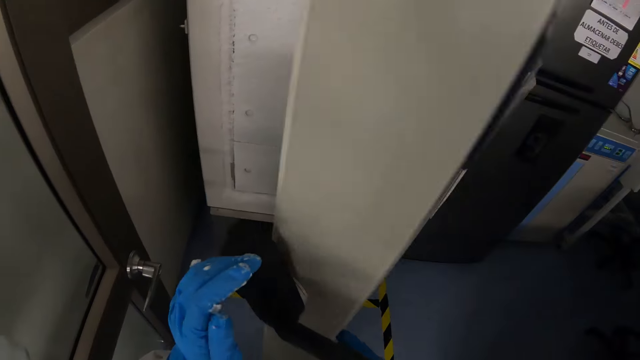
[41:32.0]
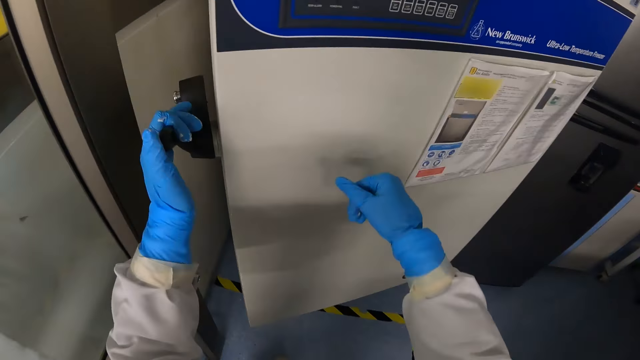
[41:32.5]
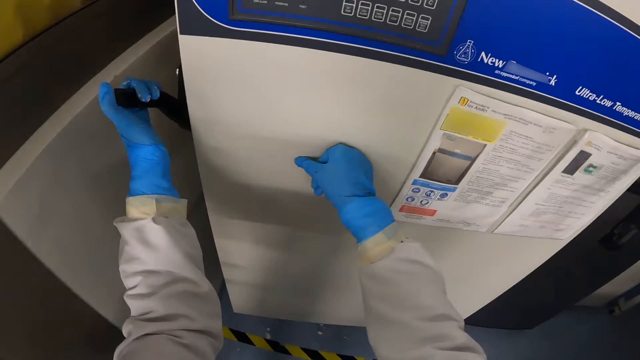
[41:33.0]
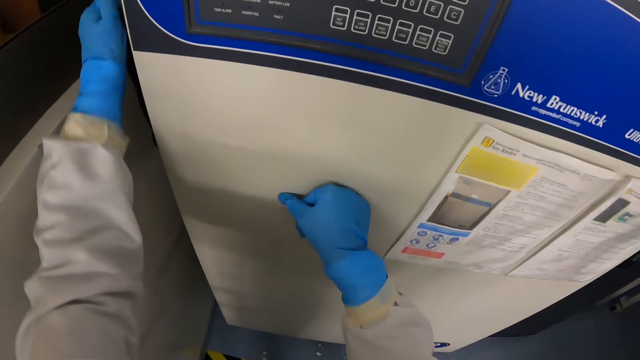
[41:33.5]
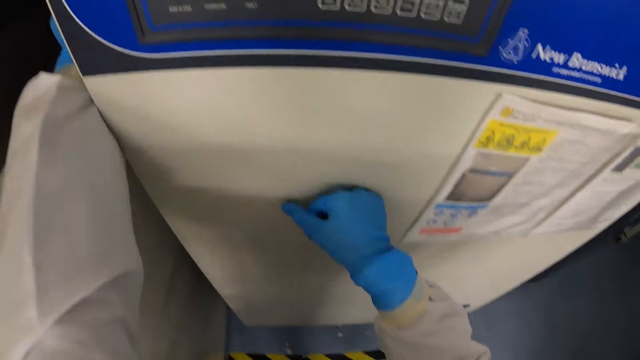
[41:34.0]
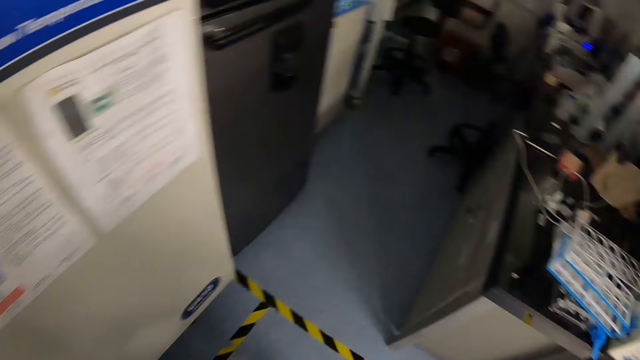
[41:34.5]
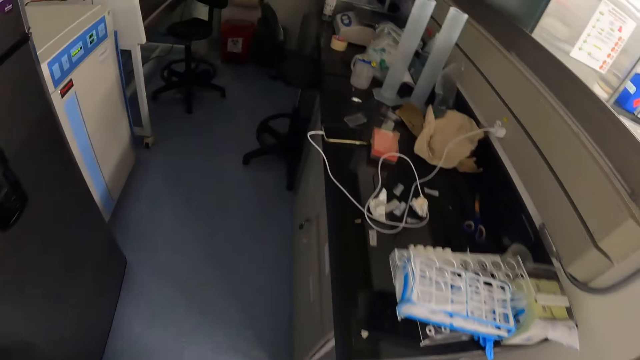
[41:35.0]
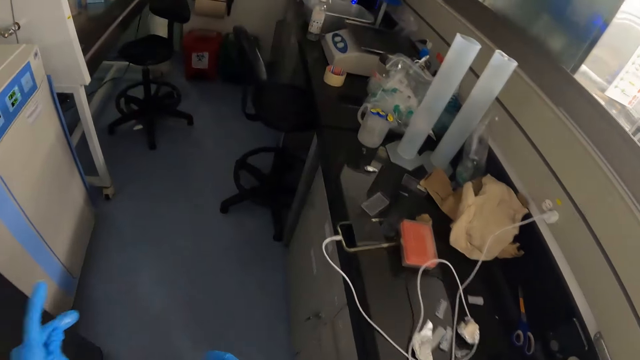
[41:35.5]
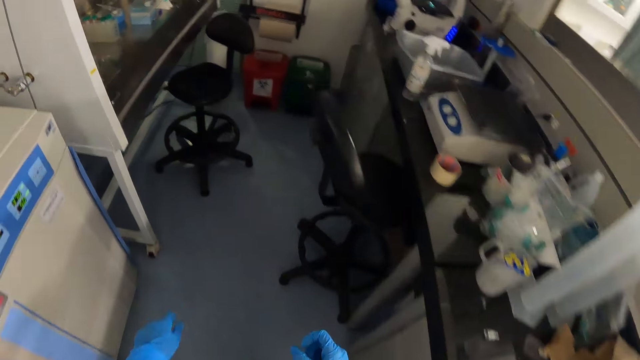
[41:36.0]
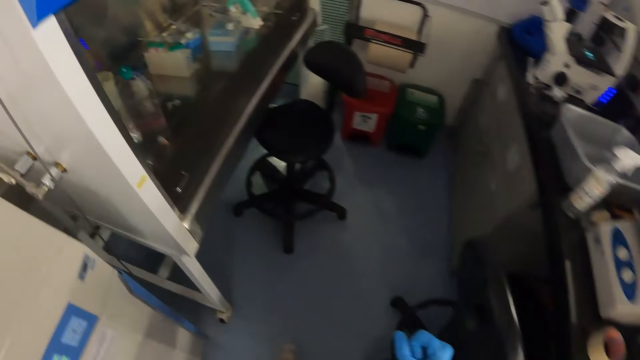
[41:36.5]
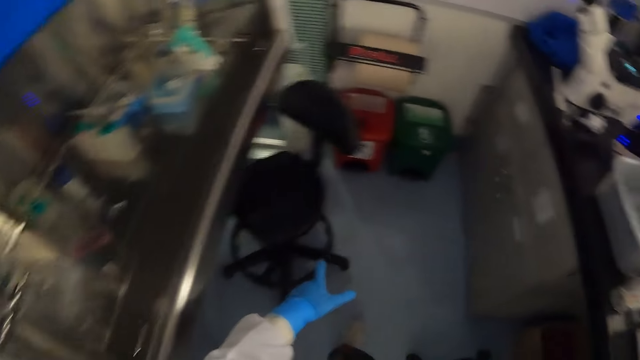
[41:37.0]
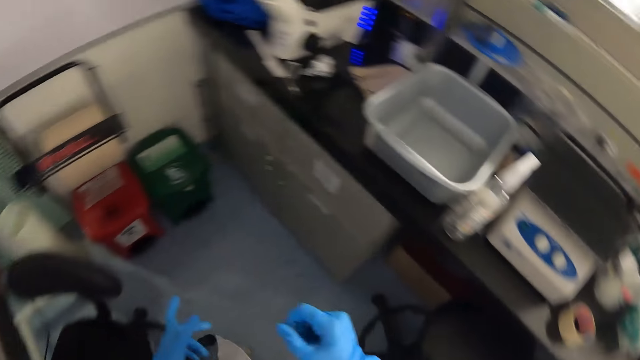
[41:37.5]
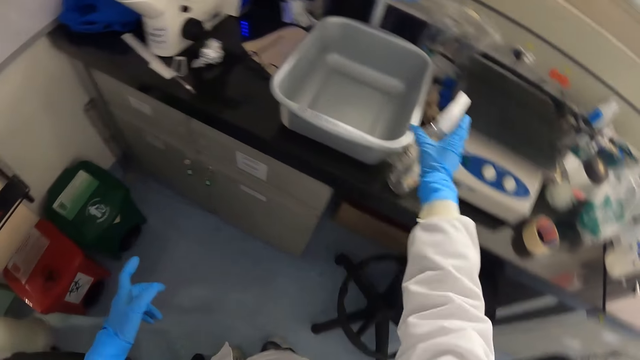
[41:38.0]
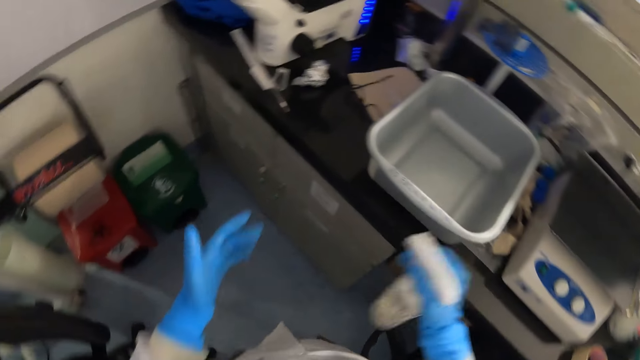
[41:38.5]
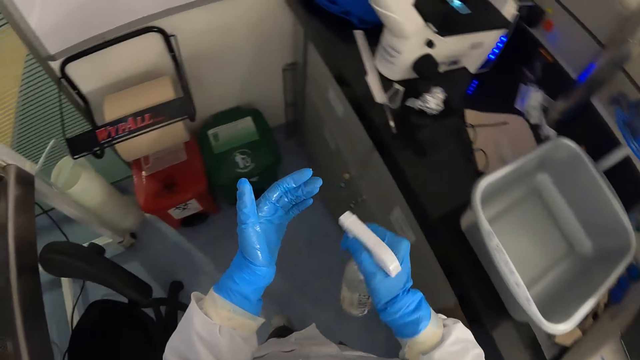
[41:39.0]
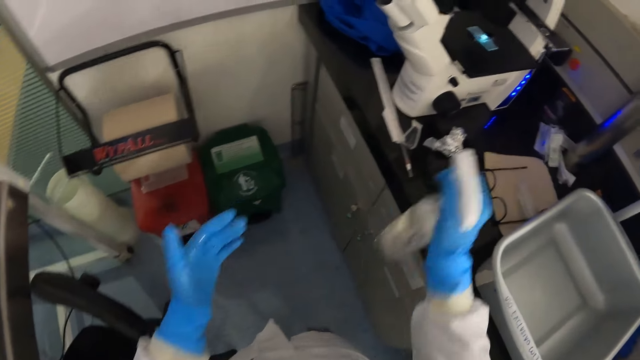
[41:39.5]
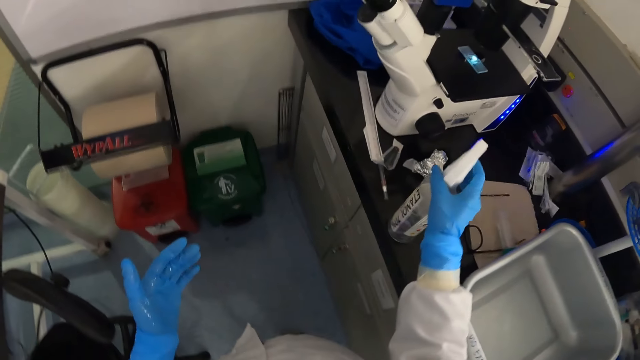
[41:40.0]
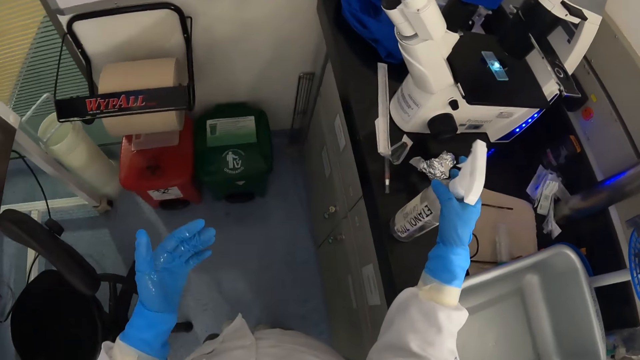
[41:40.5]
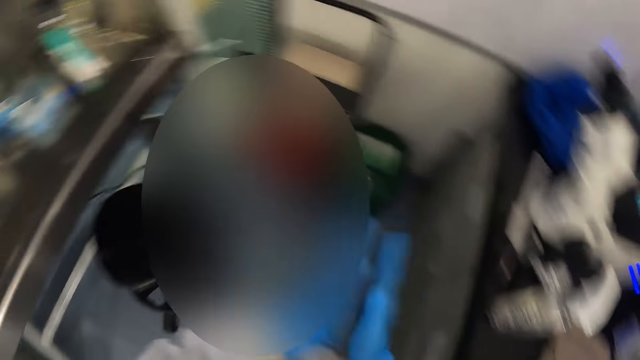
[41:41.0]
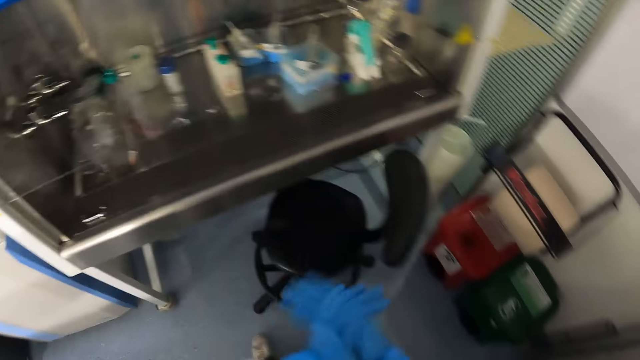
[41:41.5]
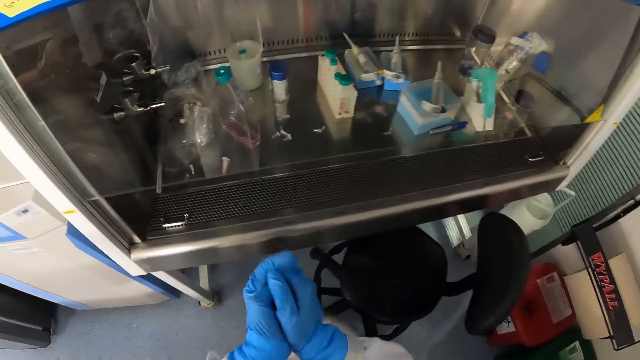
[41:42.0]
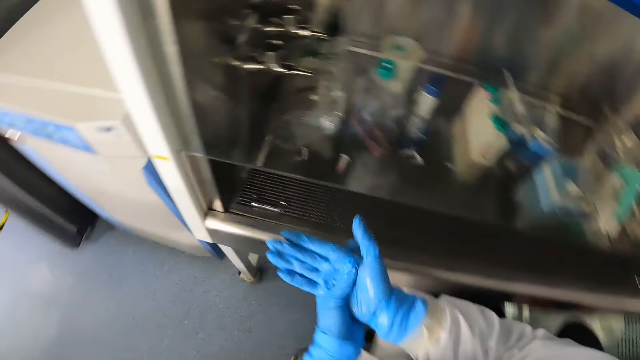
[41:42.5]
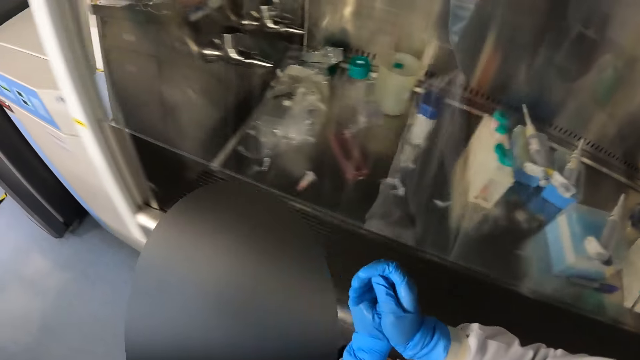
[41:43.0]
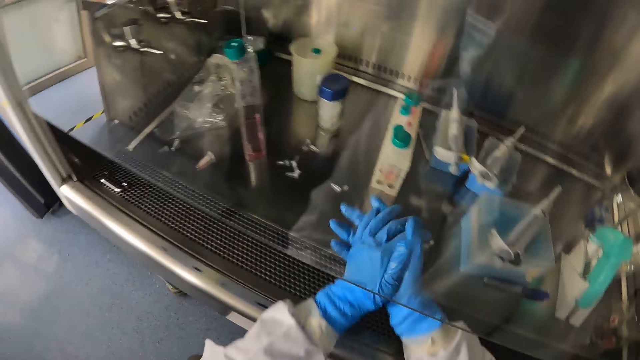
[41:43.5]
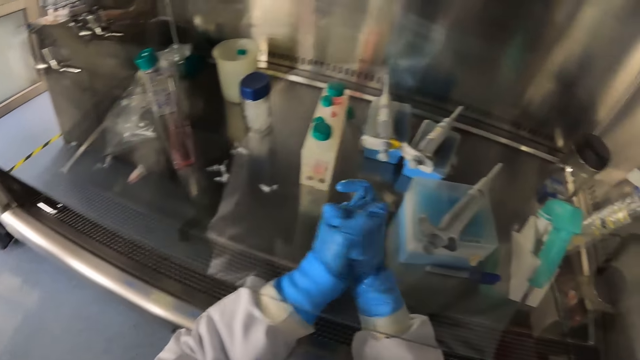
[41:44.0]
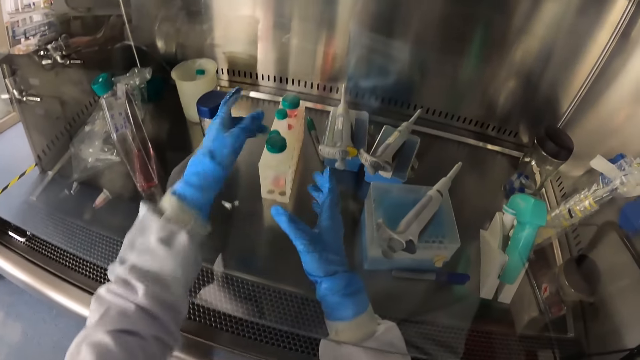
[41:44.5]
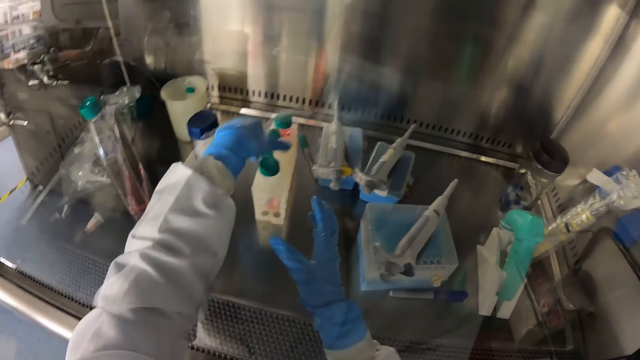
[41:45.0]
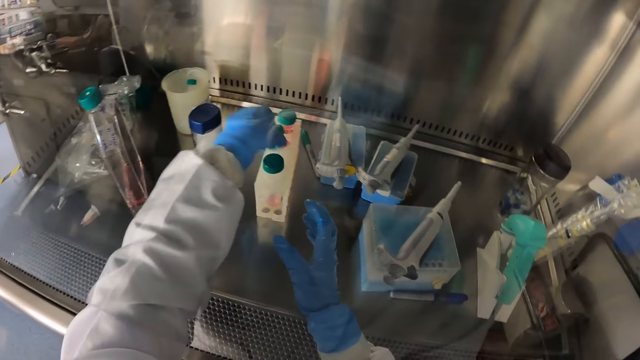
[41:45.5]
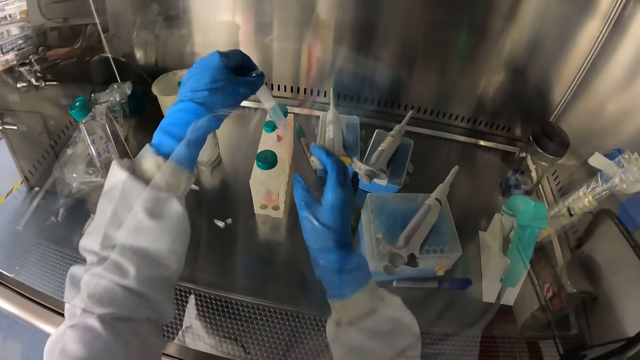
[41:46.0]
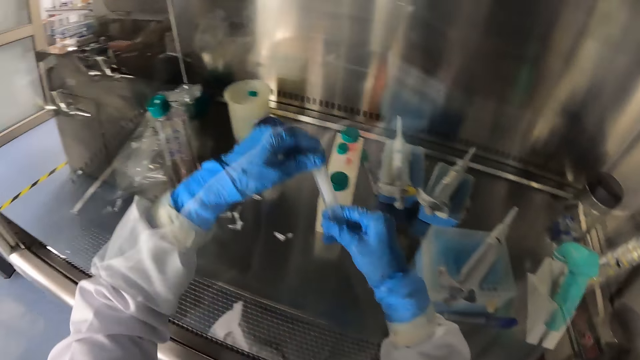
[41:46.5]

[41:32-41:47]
The camera wearer closes the laboratory refrigerator with his left hand. He turns right, walks forward and turns right. He picks up a sanitizer from a workbench with his right hand. He sprays the sanitizer in his right hand on a glove on his left hand. He drops the sanitizer on the workbench with his right hand. He turns left. He rubs both hands against one another. He sits on the chair and turns forward. He picks up a flask from a tube rack in the fume cupboard with his left hand.

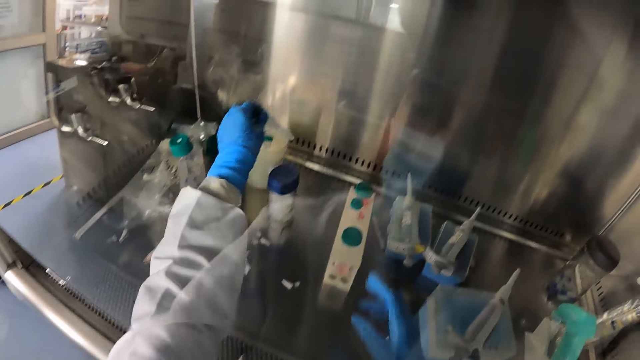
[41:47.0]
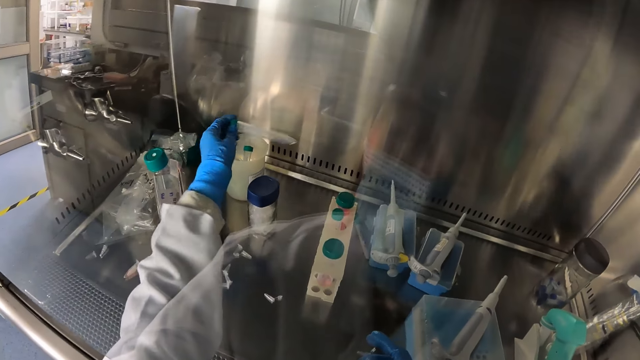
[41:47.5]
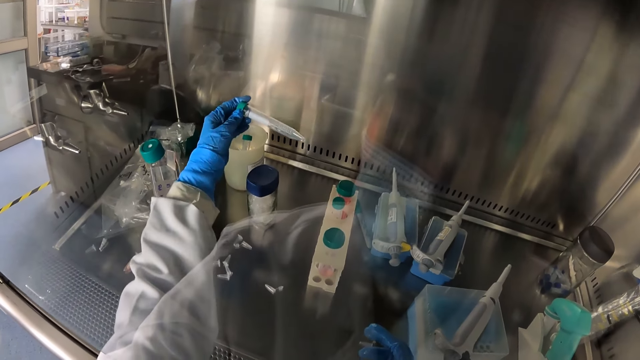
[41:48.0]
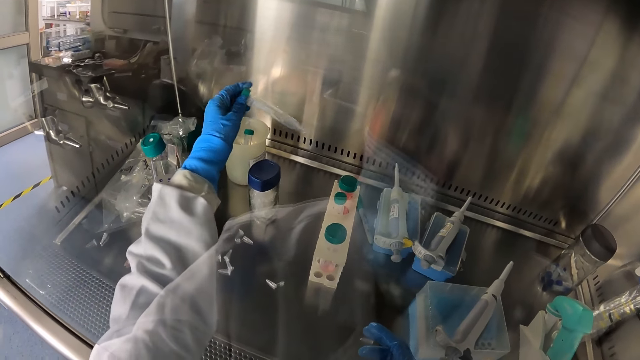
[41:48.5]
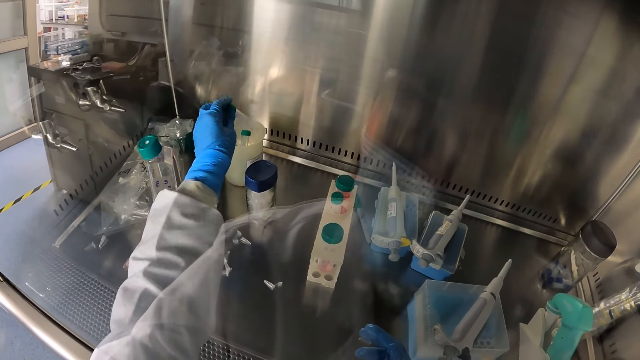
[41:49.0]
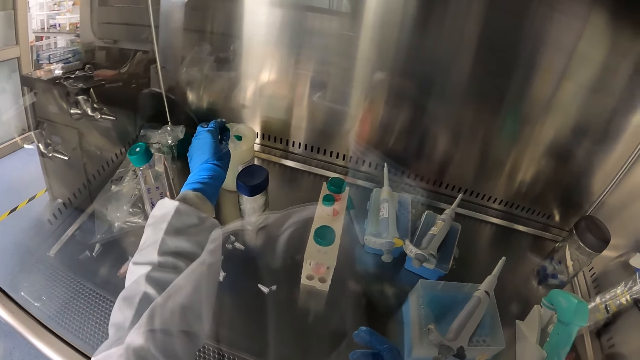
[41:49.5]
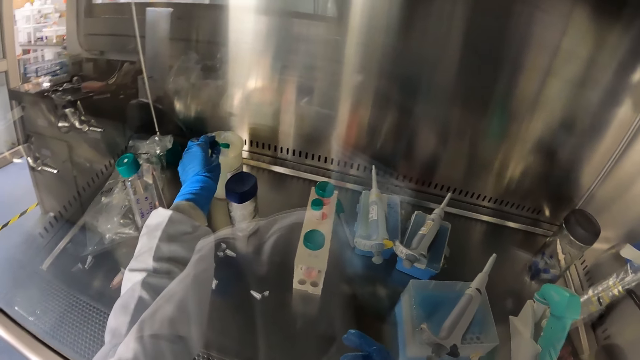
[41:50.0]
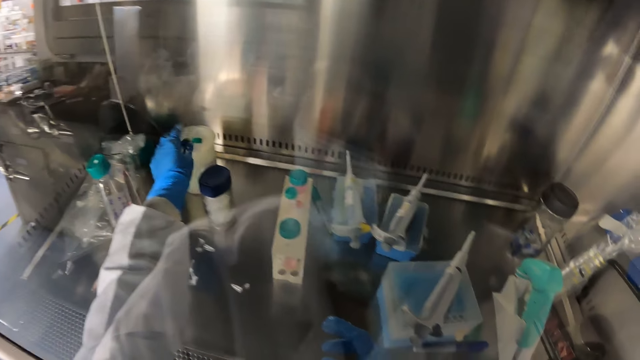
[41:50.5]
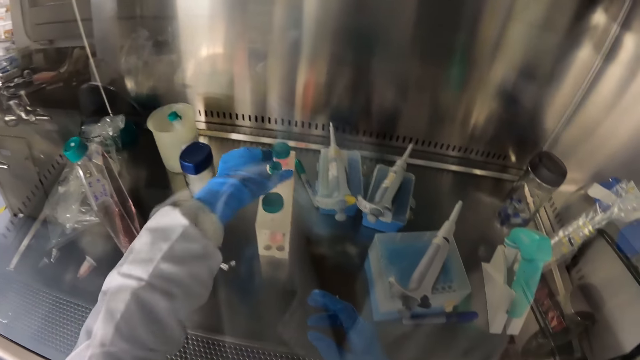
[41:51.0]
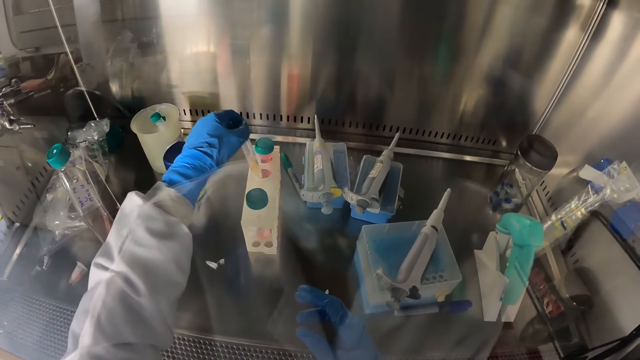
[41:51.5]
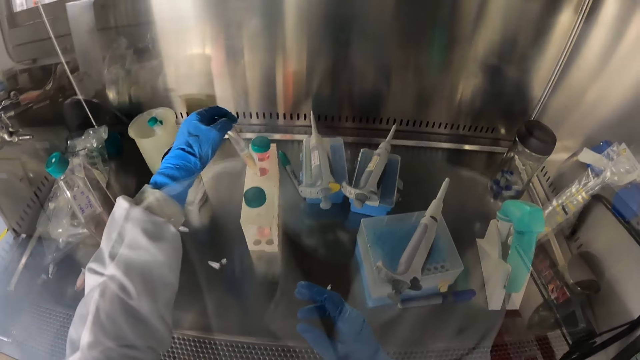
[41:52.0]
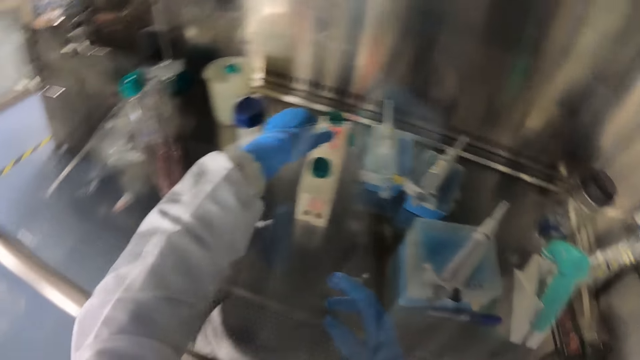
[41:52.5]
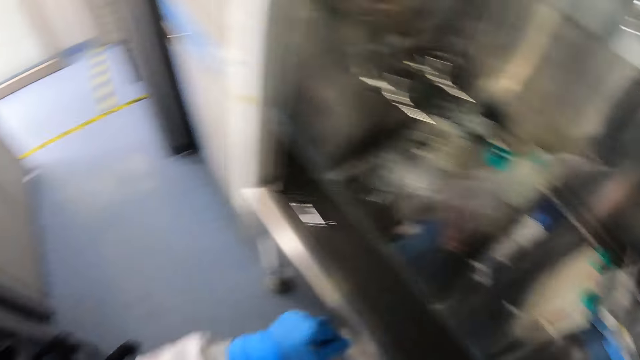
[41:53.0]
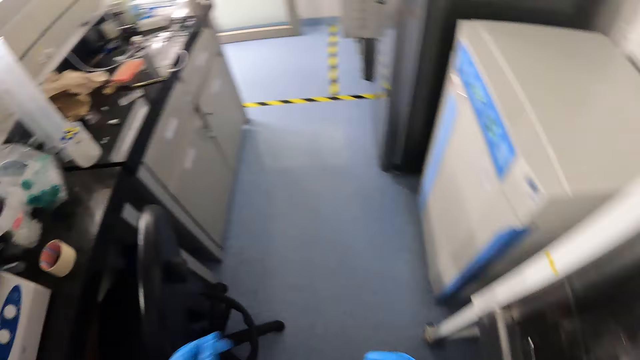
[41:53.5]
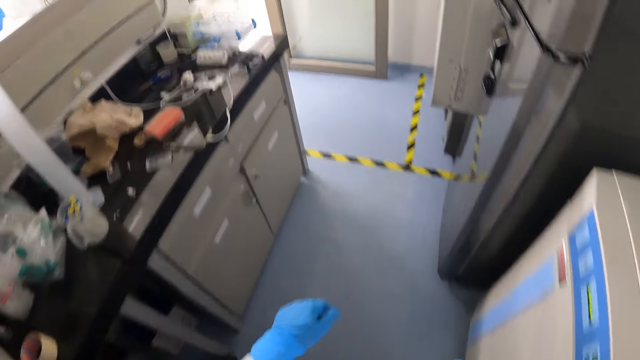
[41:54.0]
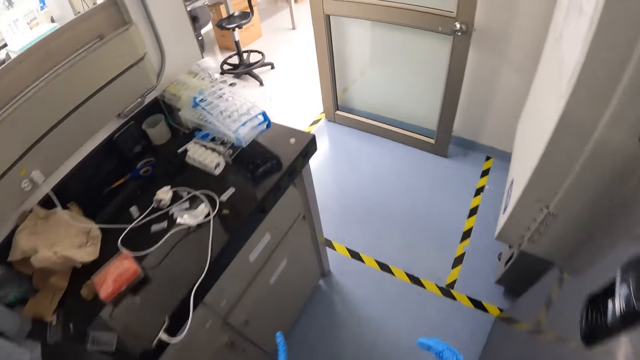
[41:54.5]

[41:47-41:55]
The camera wearer drops the flask in a container in the fume cupboard with his left hand. He picks up a flask from the tube rack in the fume cupboard with his left hand. He drops the flask in the container in the fume cupboard with his left hand. He turns left. He walks out of the laboratory. He looks forward.
